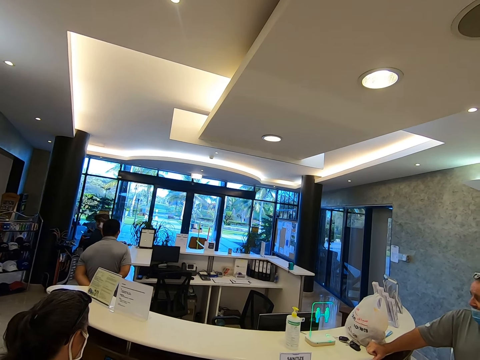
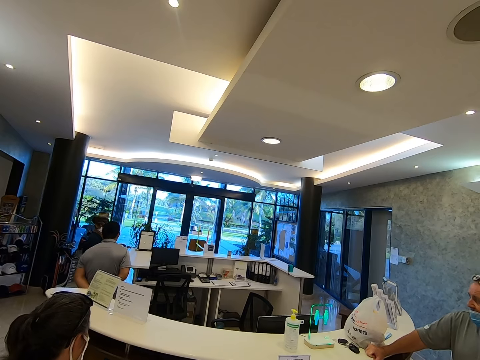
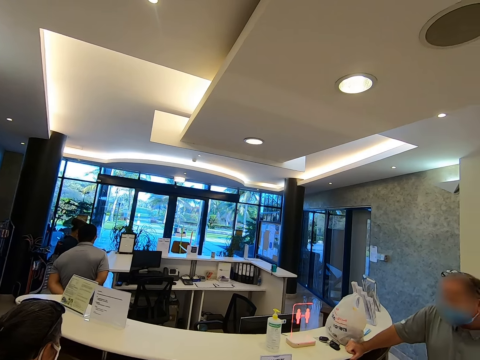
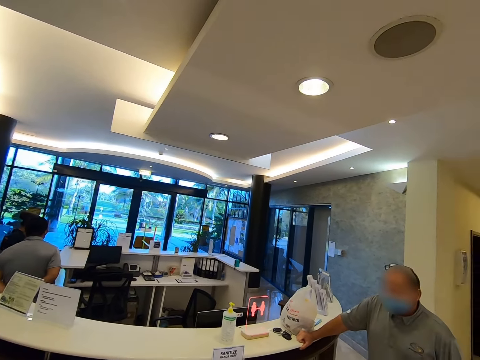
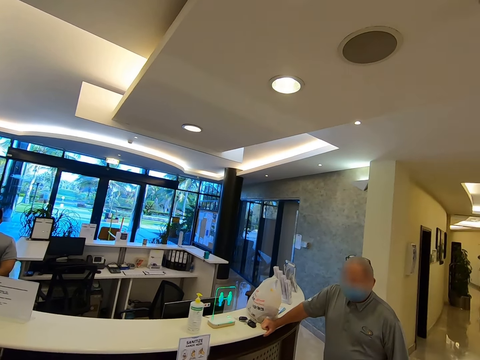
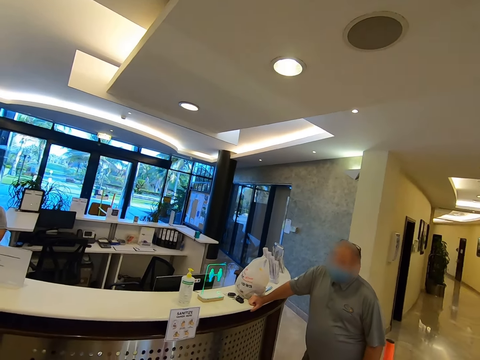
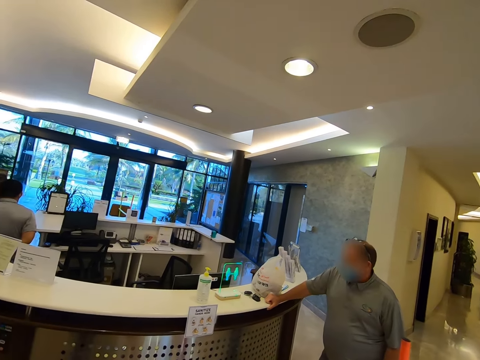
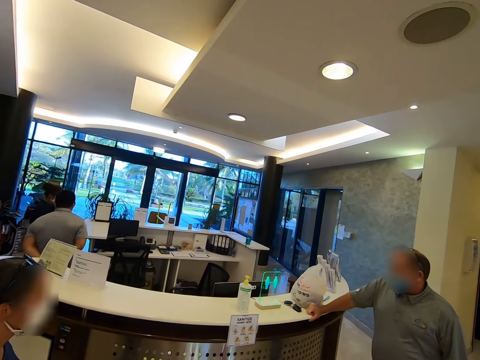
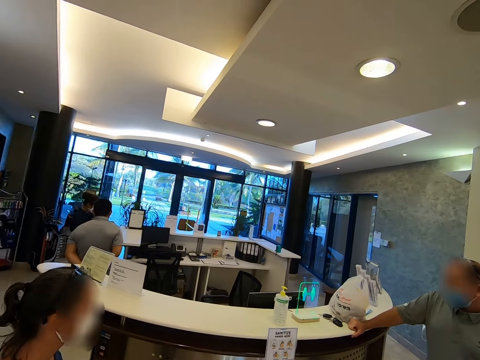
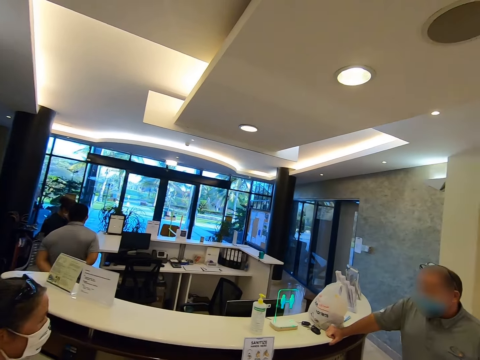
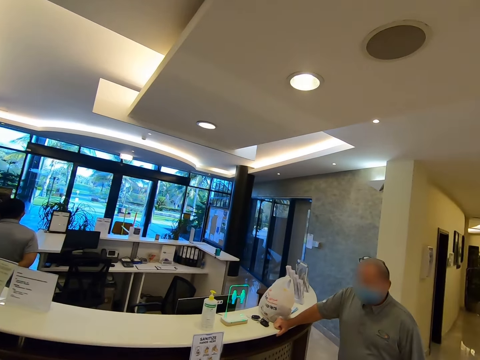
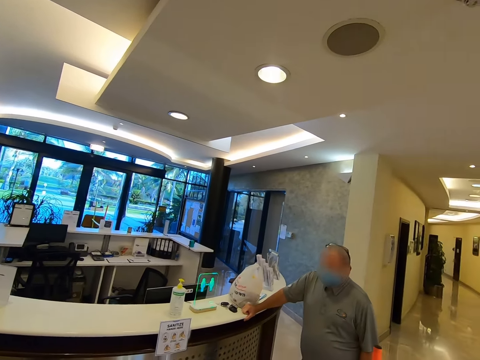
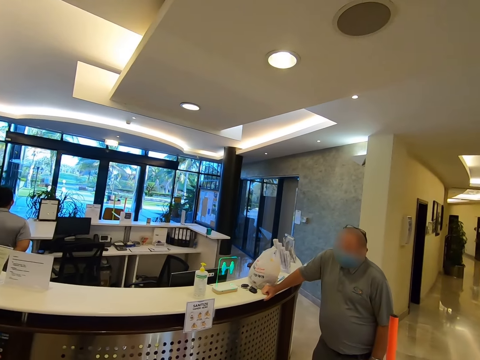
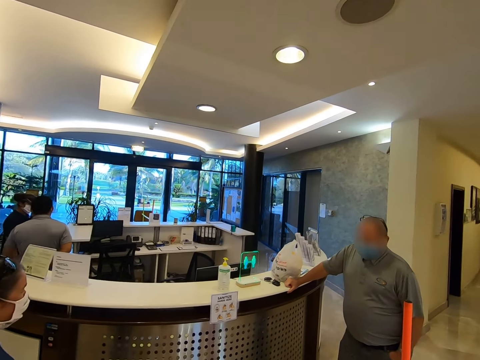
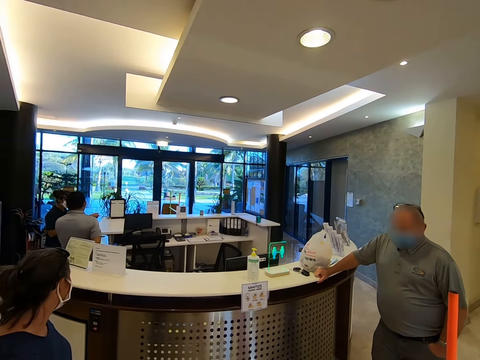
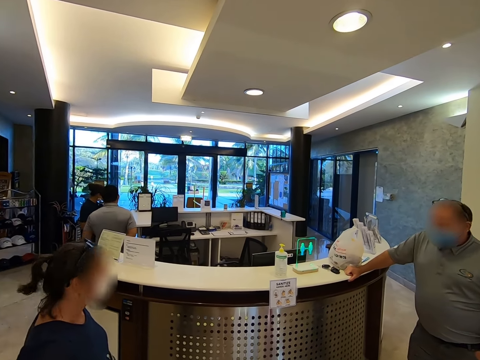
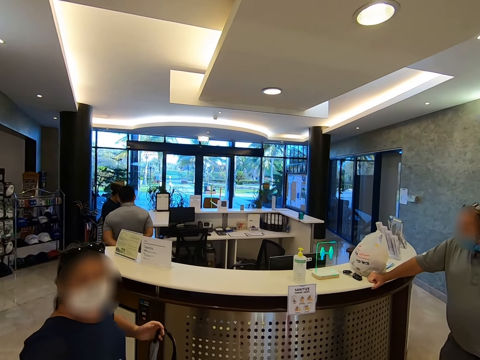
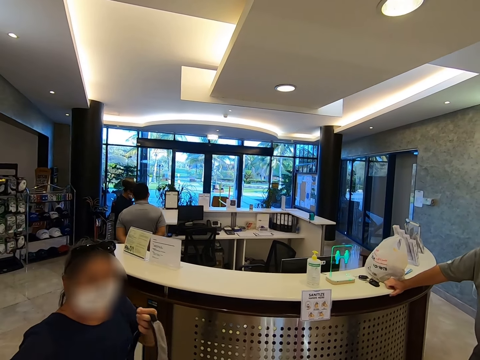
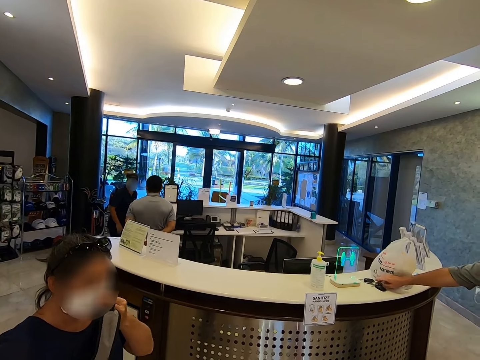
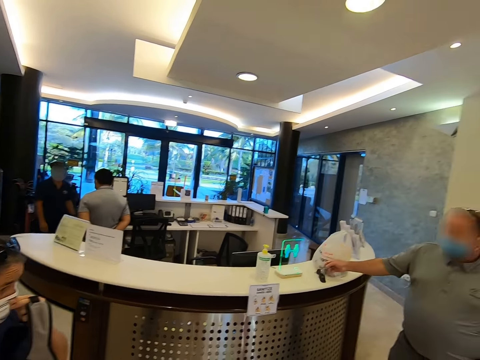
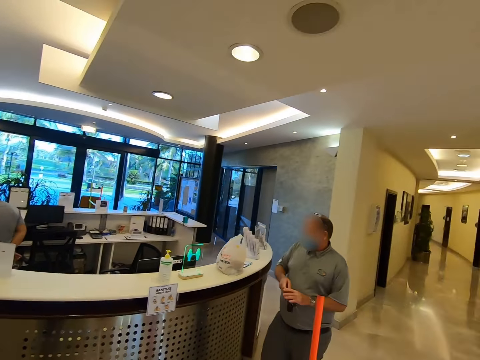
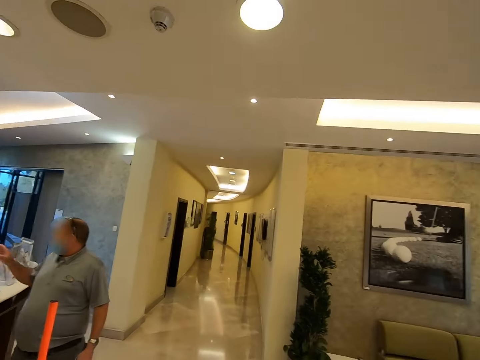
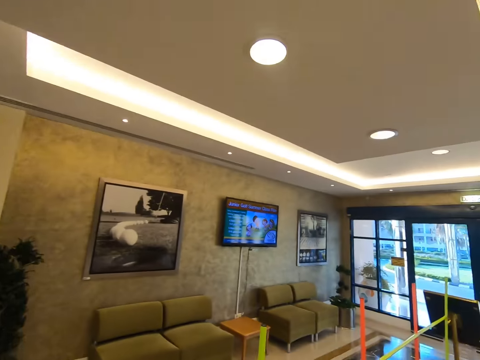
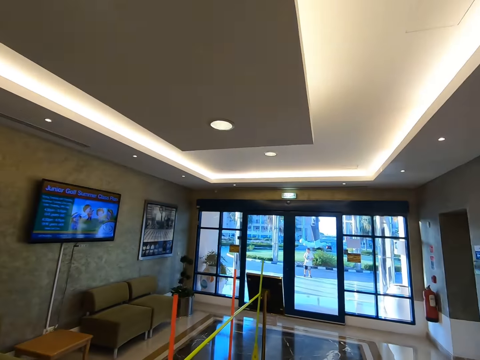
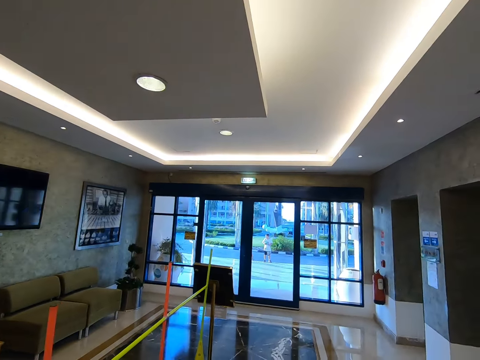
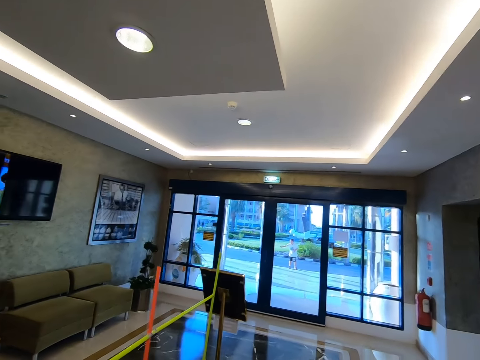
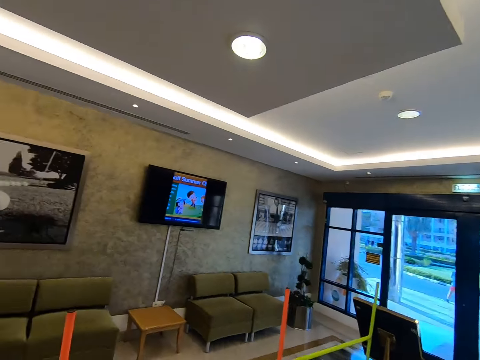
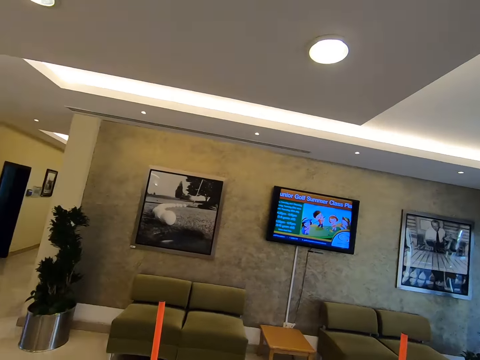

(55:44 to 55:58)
A man talks to a person. The camera wearer looks around.

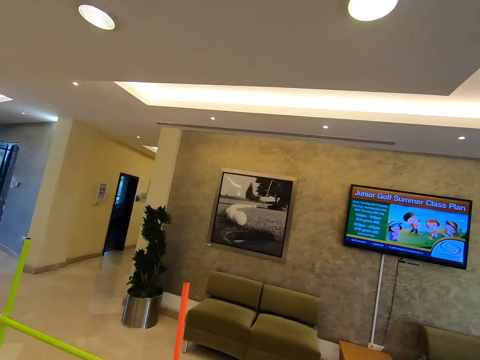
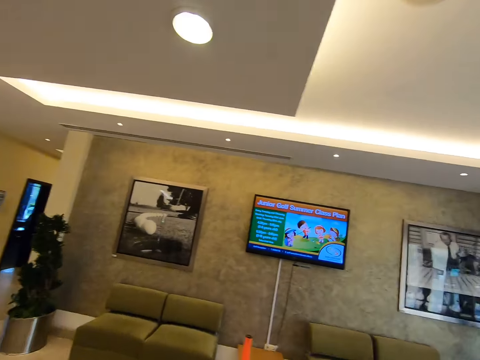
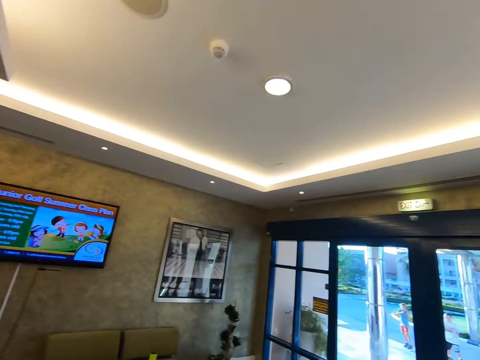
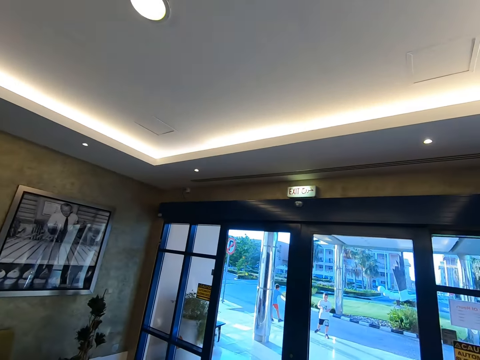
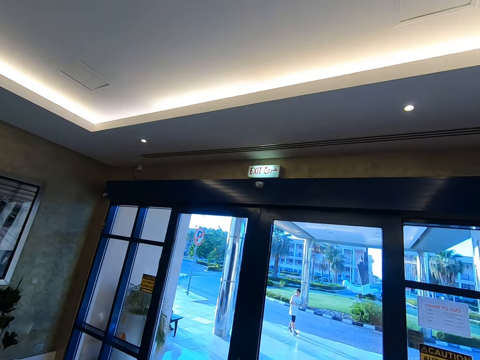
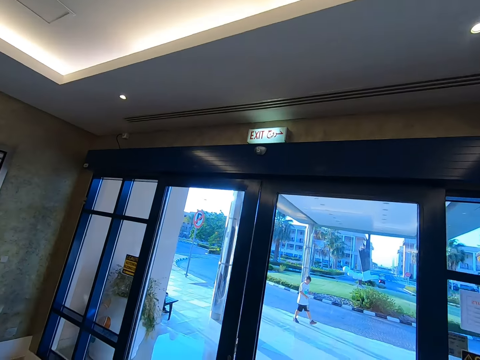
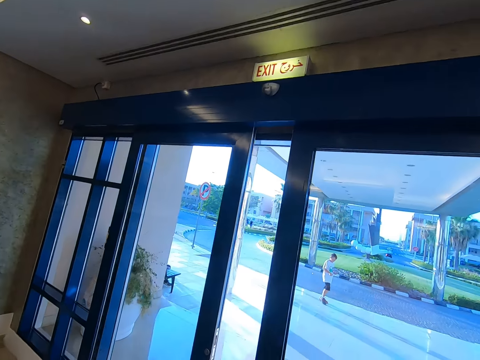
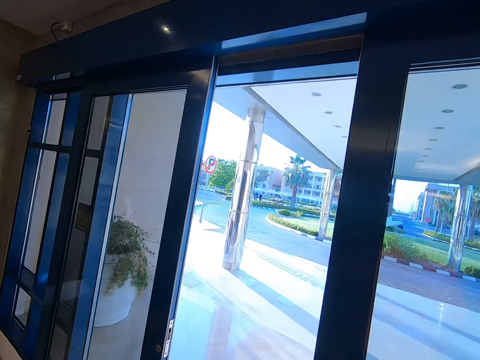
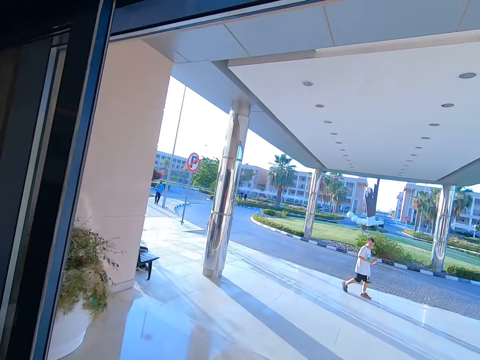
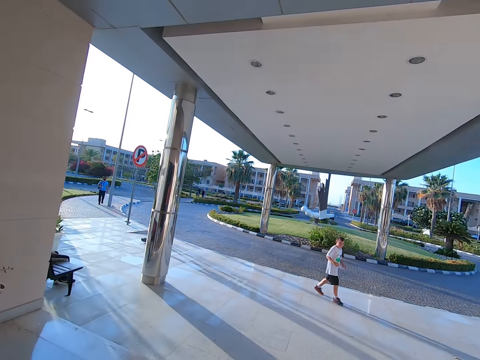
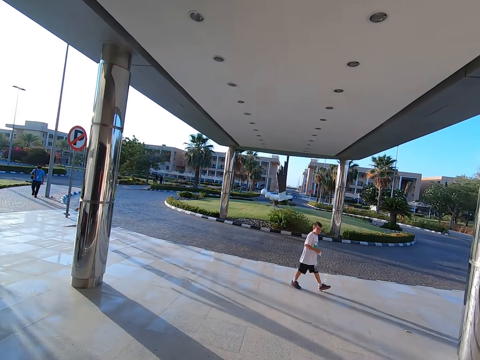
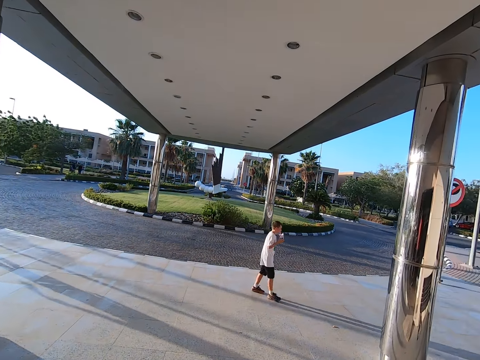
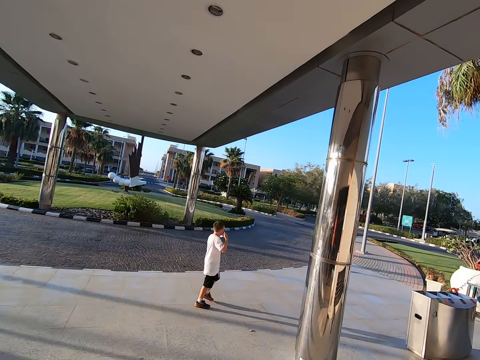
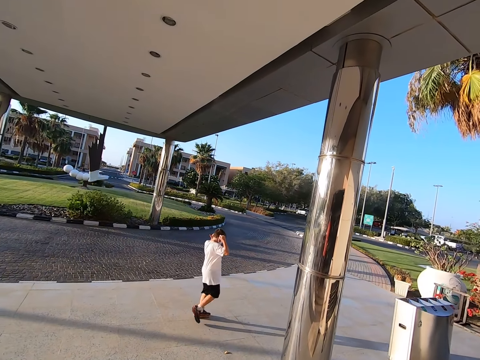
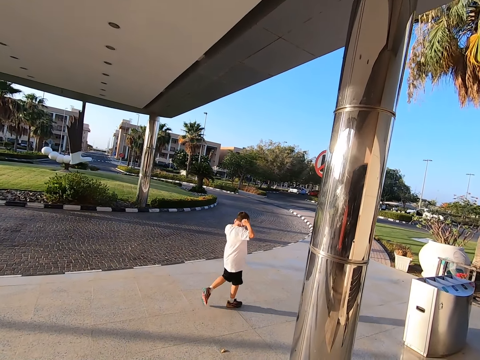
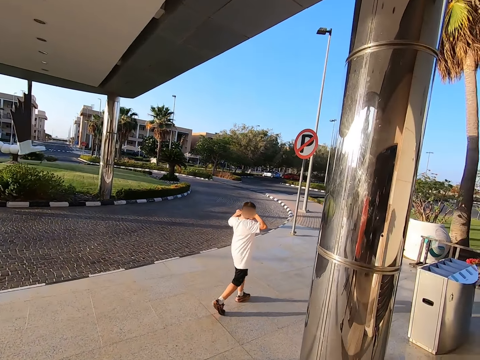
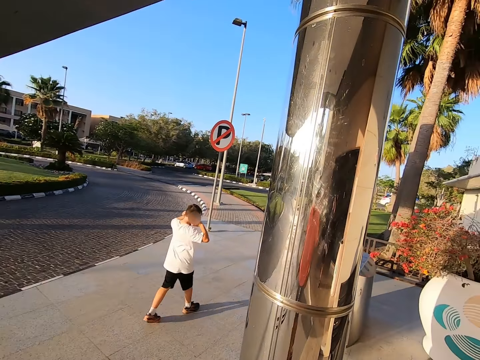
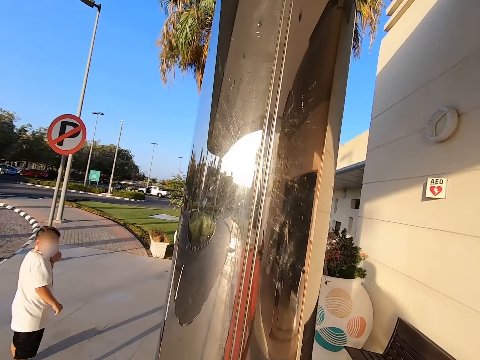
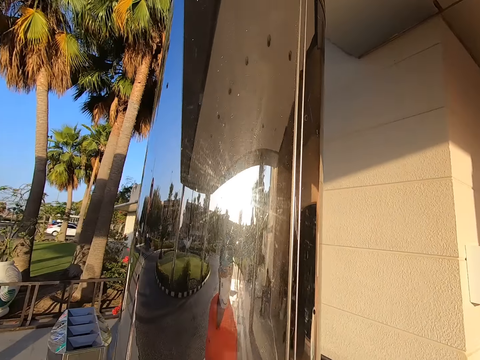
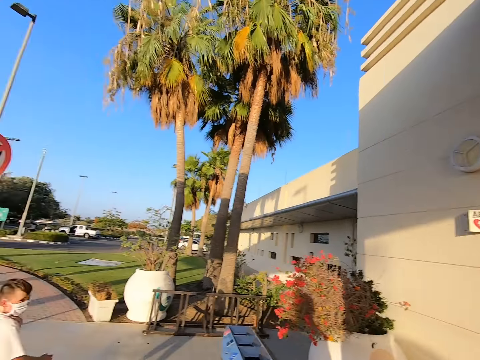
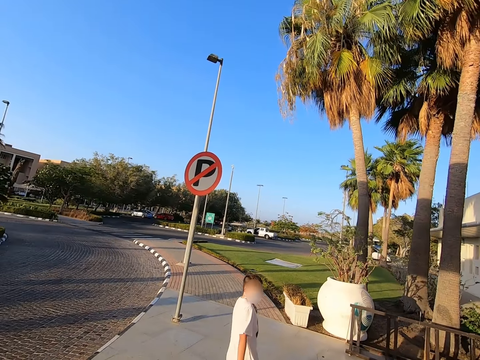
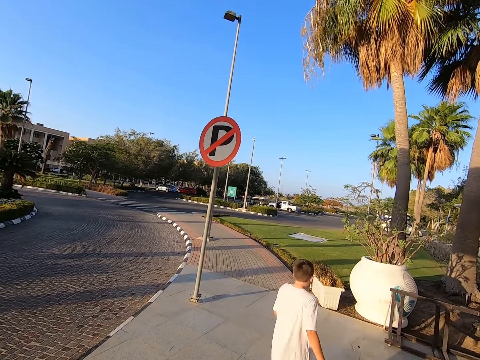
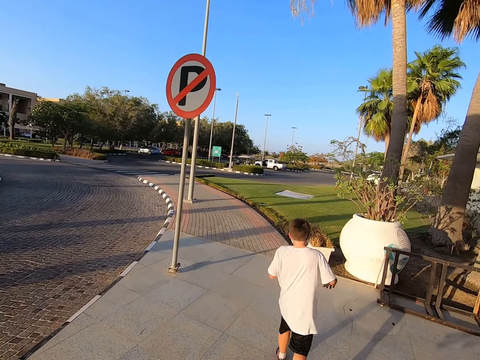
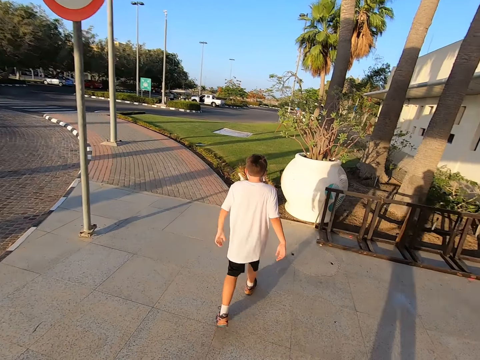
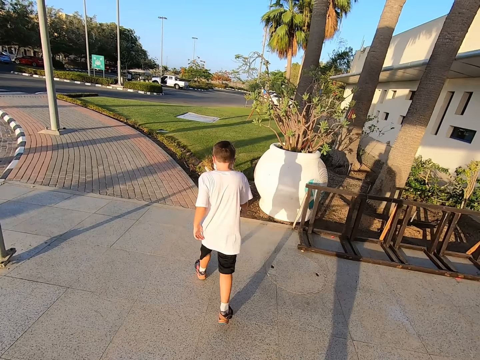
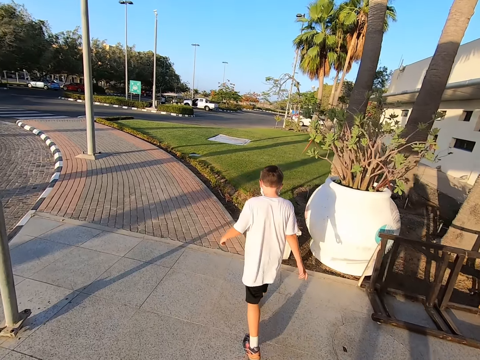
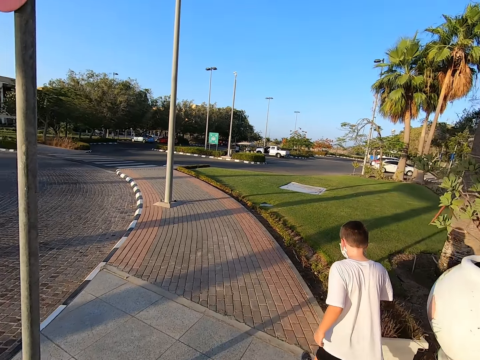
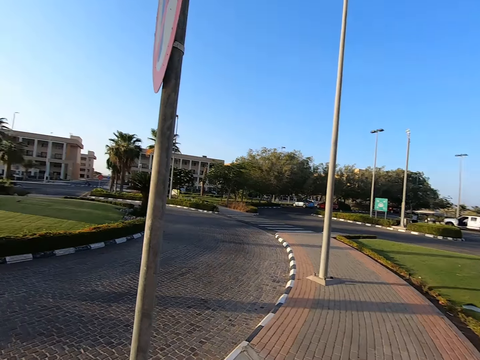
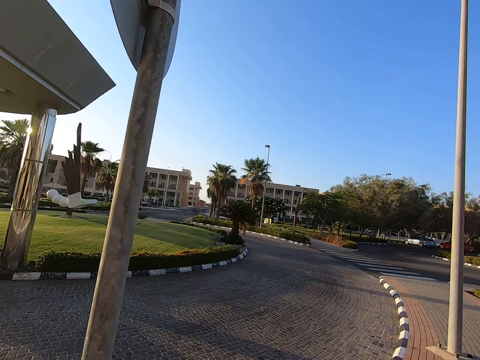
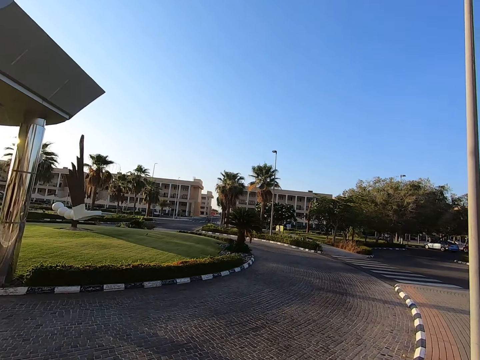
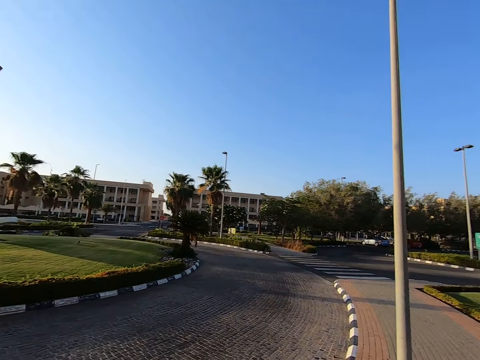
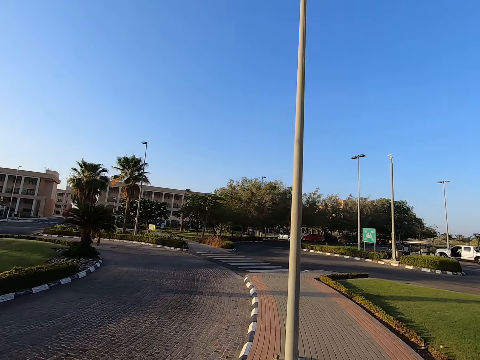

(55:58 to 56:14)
The camera wearer walks around. A man walks around. The camera wearer gets out of the Safaa golf club. They look around. They walk around the building. The man walks around. The camera wearer stares around.
